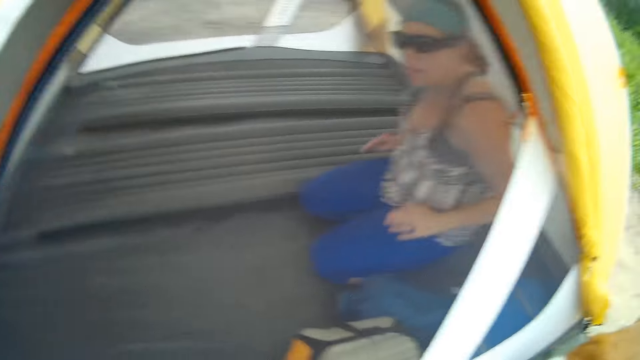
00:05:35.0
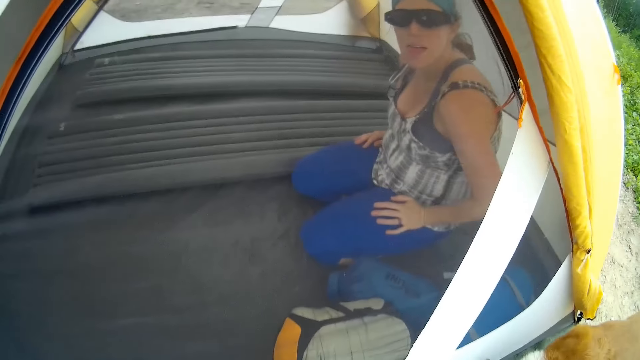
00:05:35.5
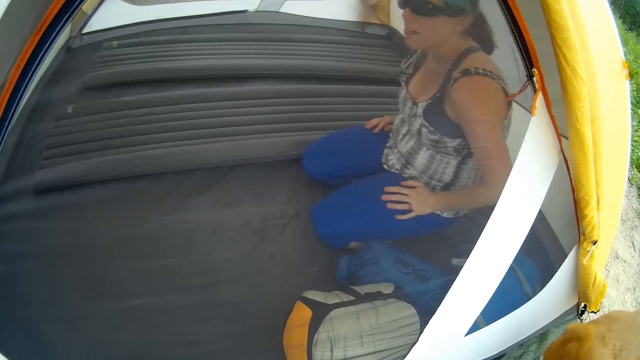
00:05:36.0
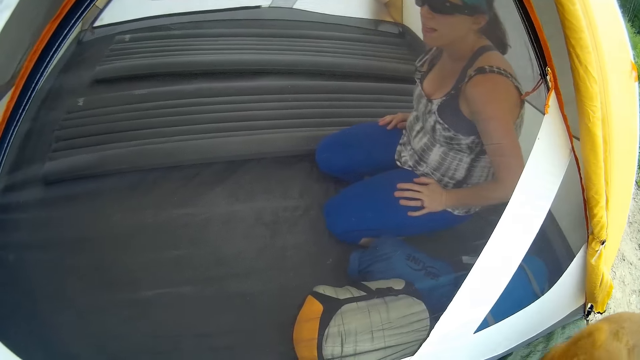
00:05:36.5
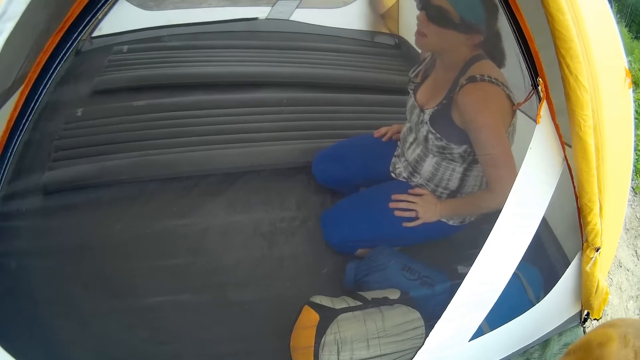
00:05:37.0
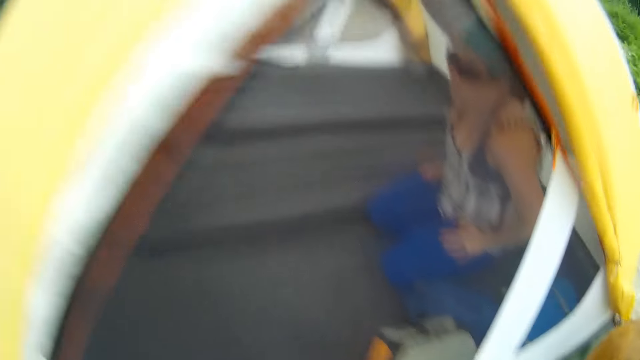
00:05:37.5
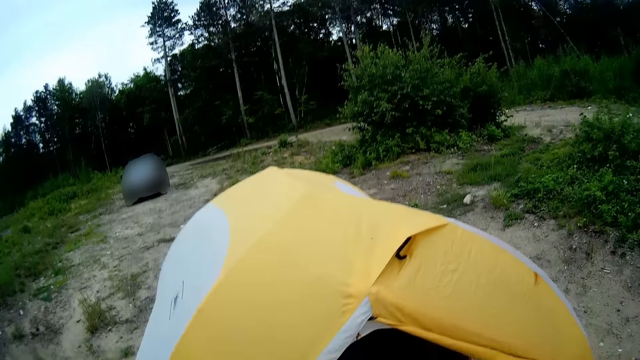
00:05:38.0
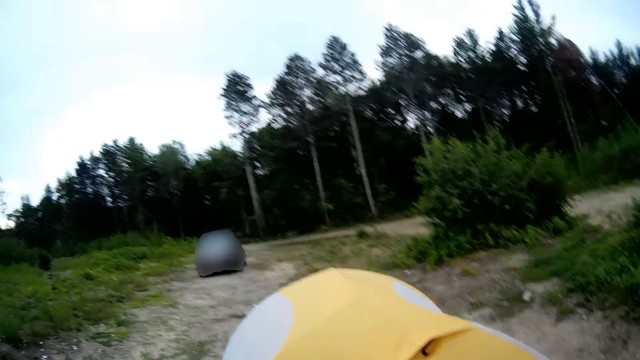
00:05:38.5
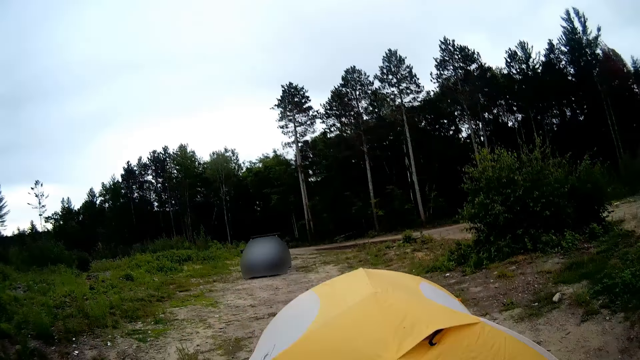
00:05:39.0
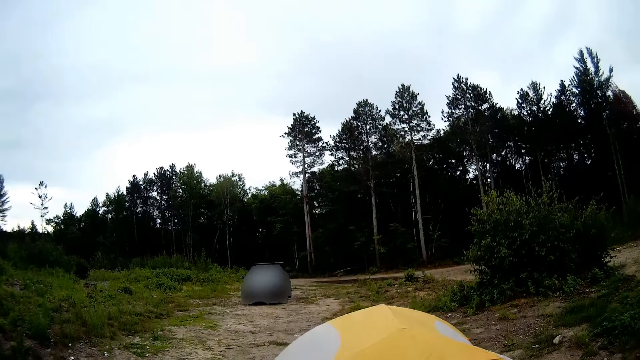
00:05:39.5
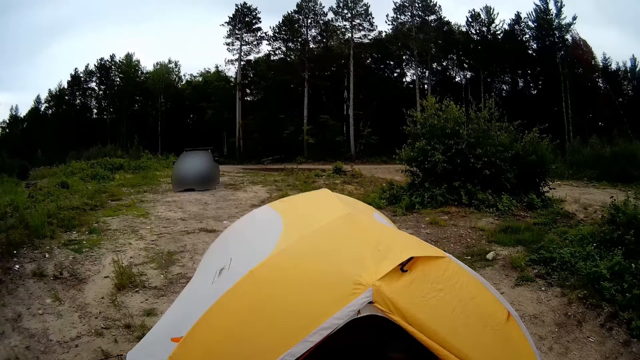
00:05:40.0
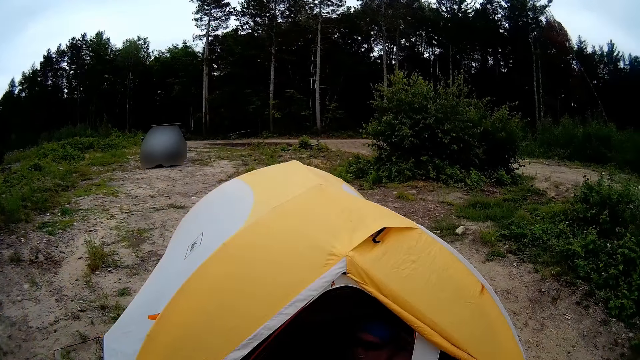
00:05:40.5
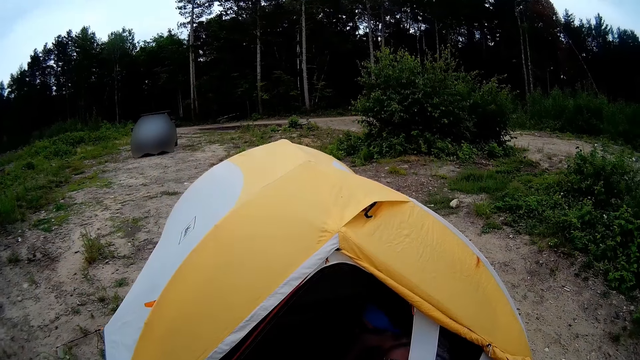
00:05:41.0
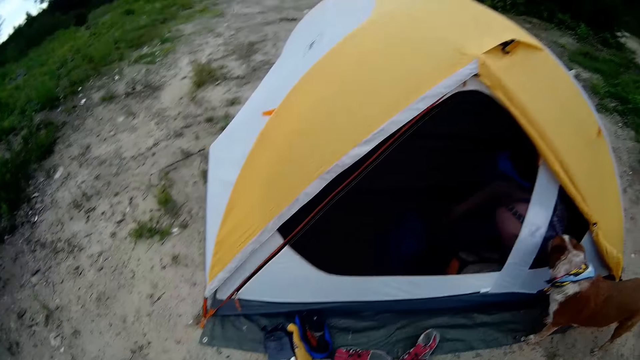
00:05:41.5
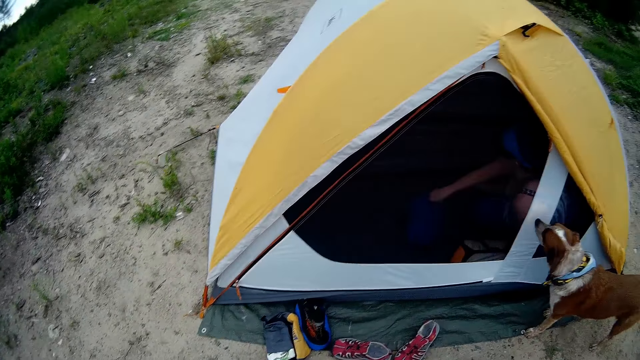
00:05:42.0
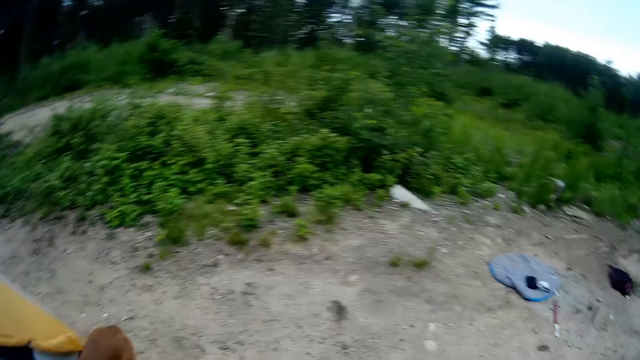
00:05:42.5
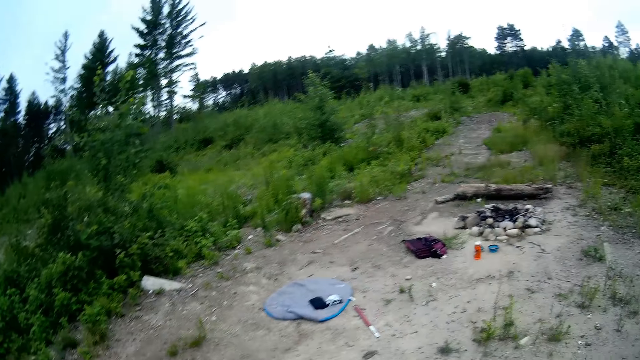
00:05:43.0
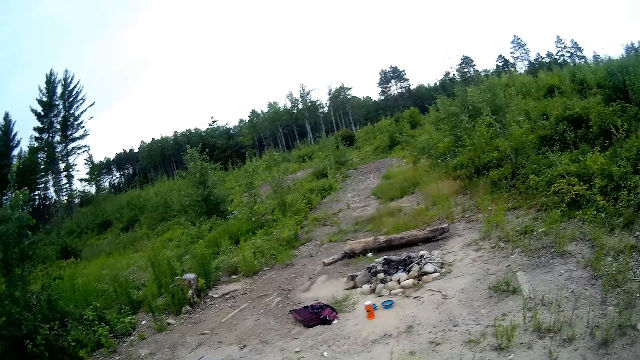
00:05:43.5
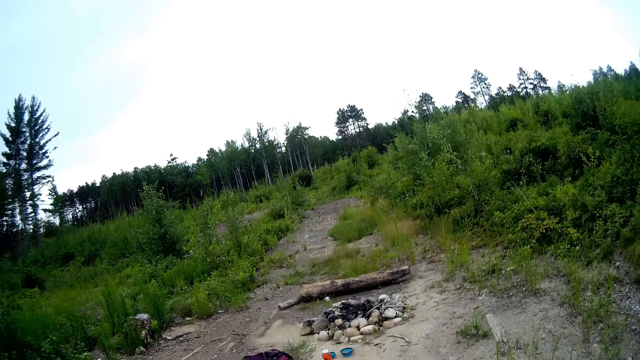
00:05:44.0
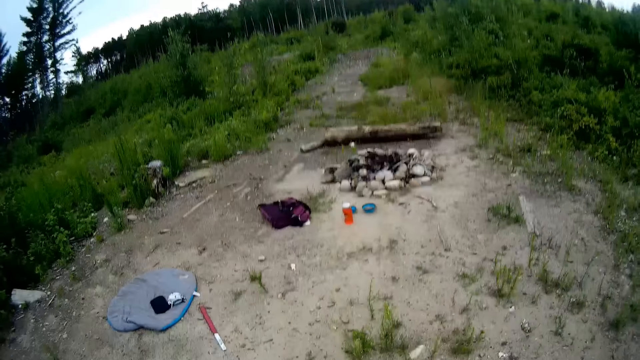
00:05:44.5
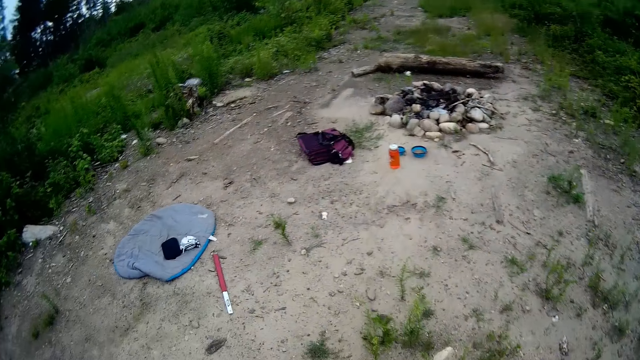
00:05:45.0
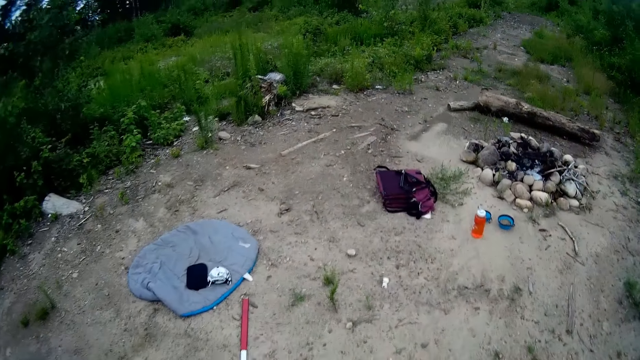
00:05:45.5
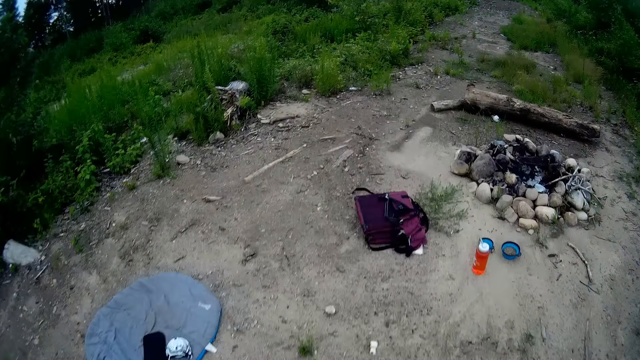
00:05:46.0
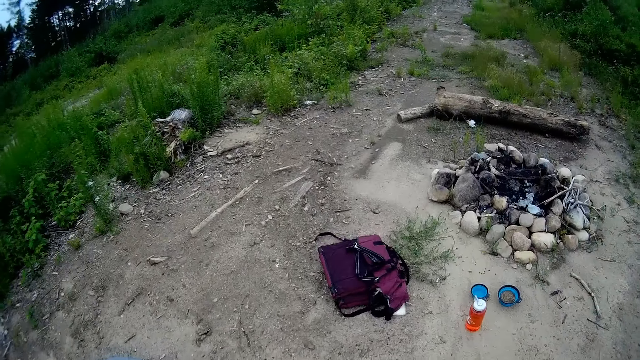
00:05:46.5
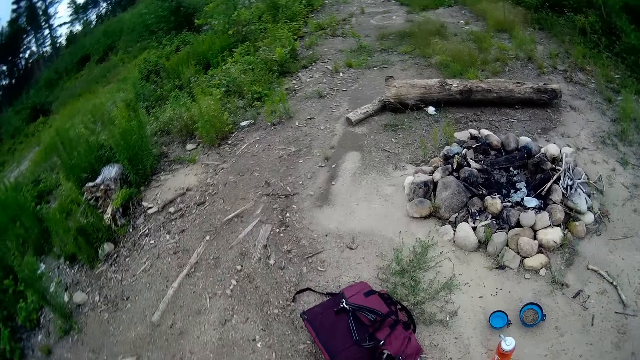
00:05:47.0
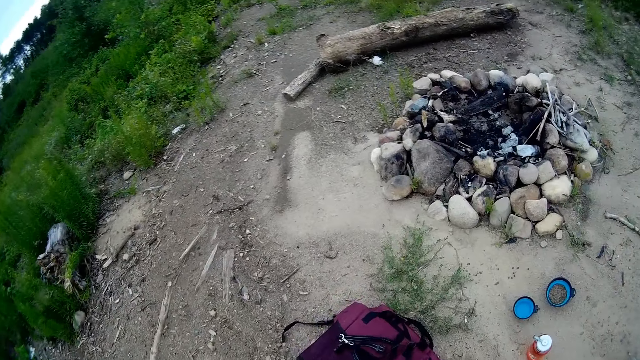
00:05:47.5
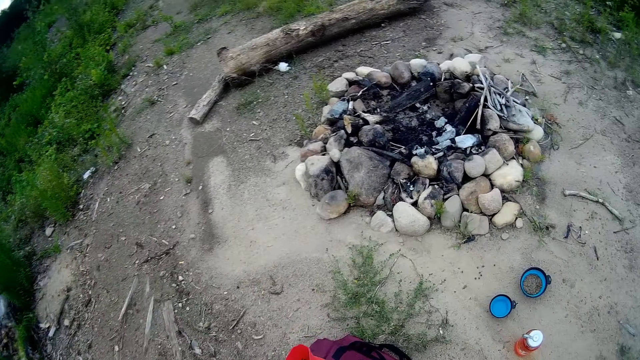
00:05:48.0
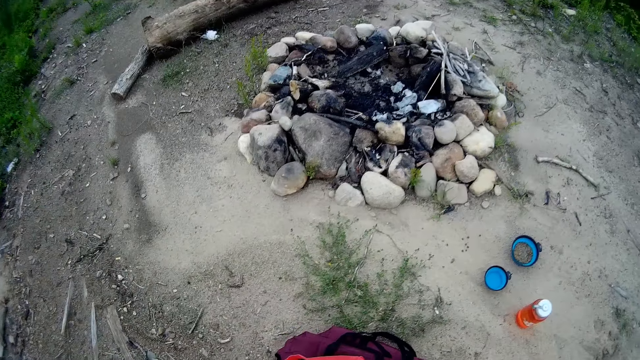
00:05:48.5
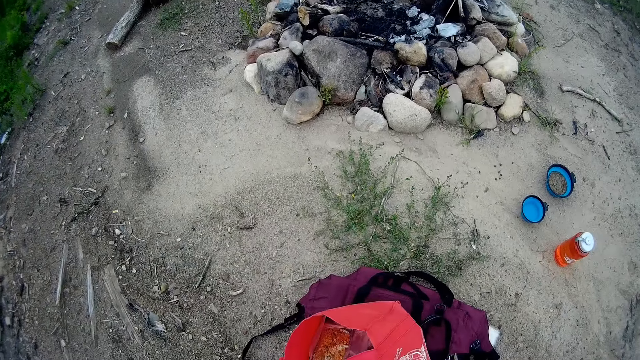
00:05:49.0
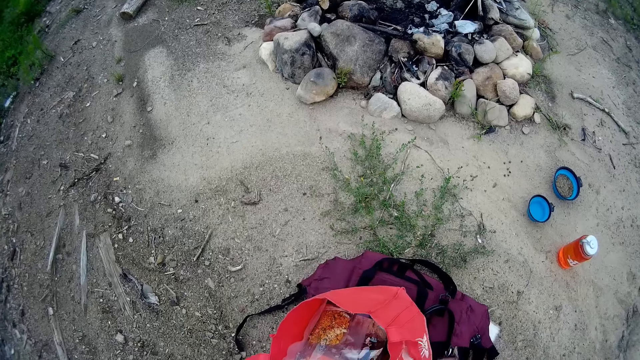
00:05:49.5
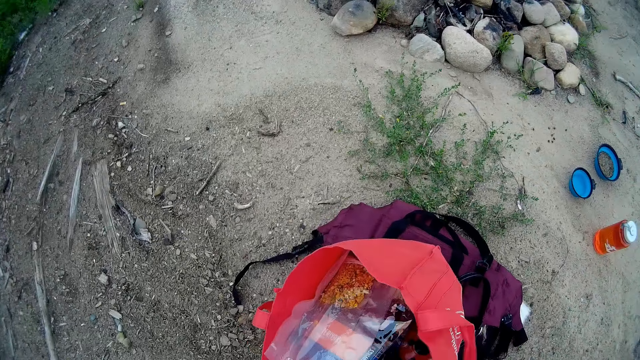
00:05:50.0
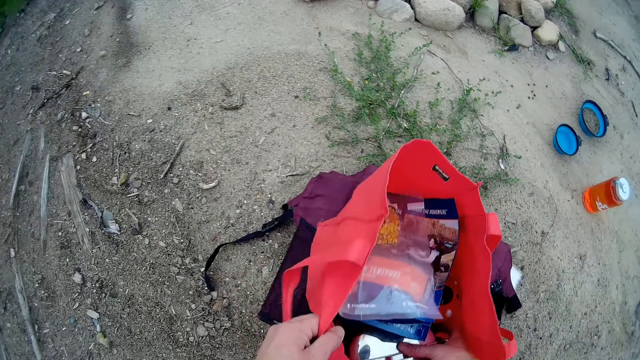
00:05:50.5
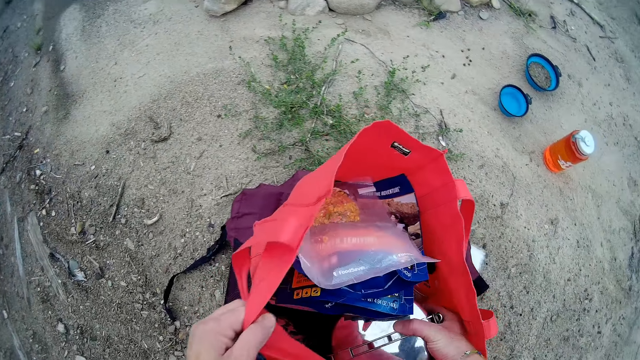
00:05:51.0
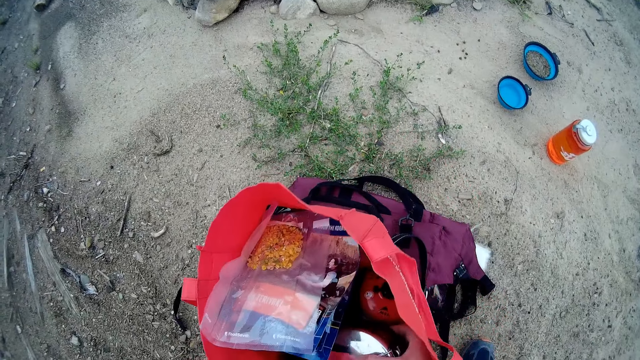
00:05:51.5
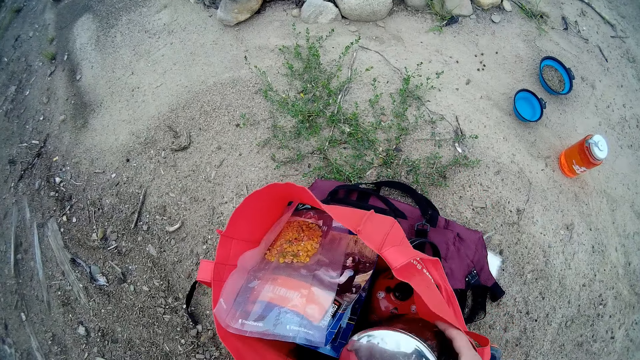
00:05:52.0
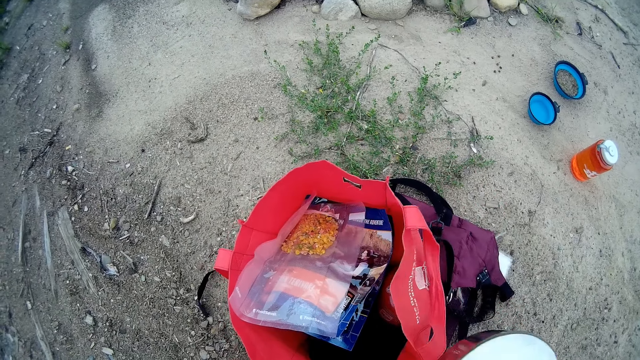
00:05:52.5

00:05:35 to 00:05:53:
The camera wearer stares at the car outside the tent. They stare at the person inside the tent. They look around the field and walk around the field. They move towards a red bag or shopping bag on the ground. They remove a food flask or hotpot from the red bag. They hold the shopping bag on the ground.

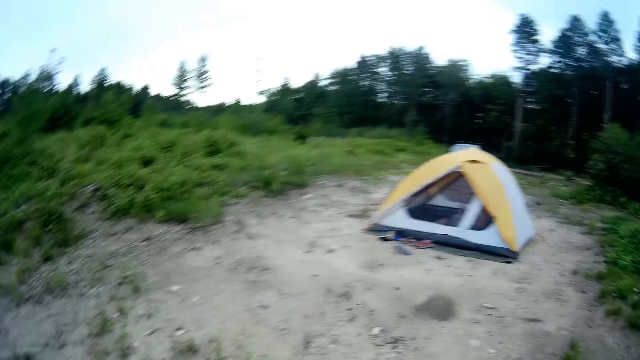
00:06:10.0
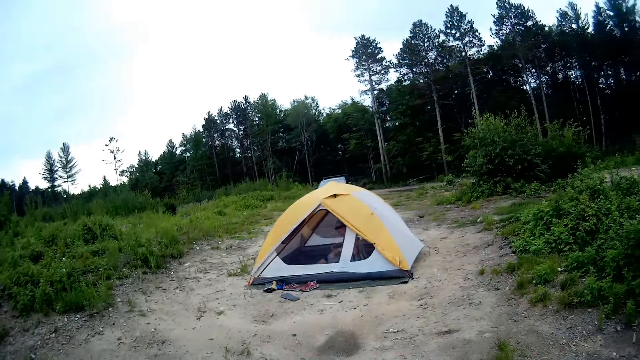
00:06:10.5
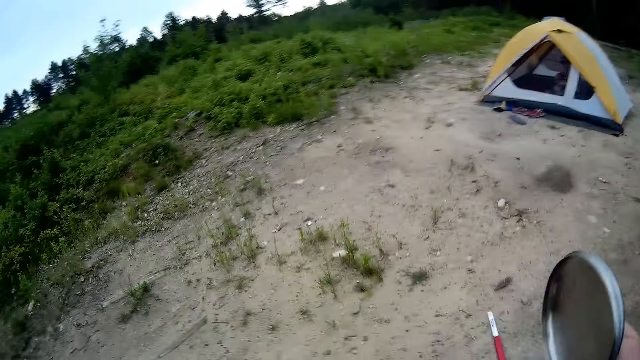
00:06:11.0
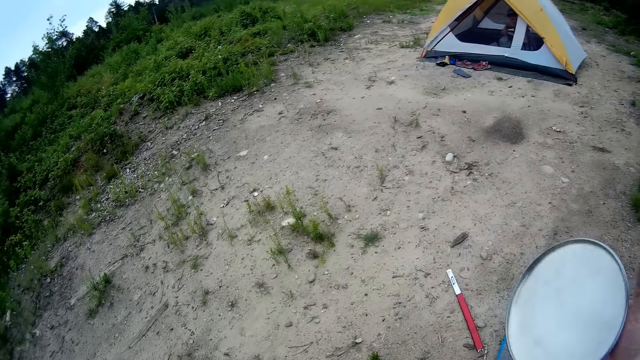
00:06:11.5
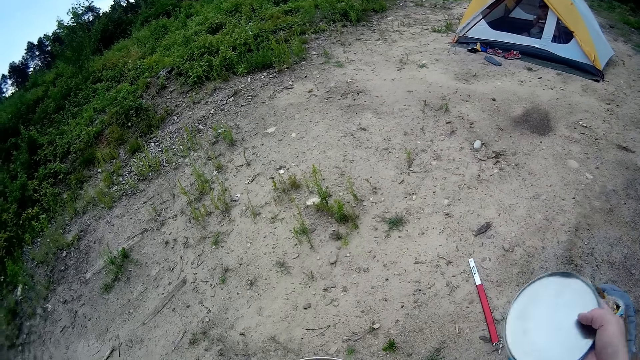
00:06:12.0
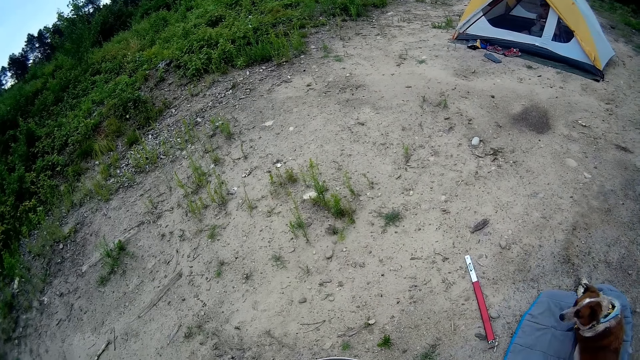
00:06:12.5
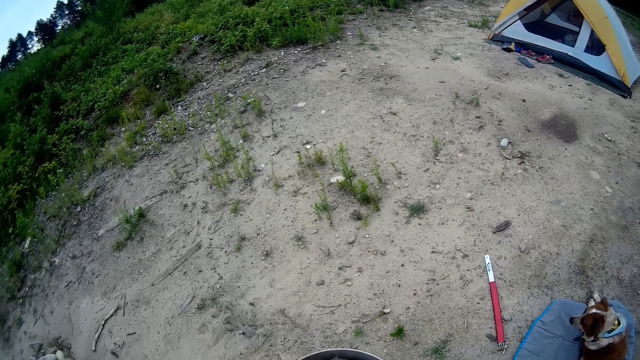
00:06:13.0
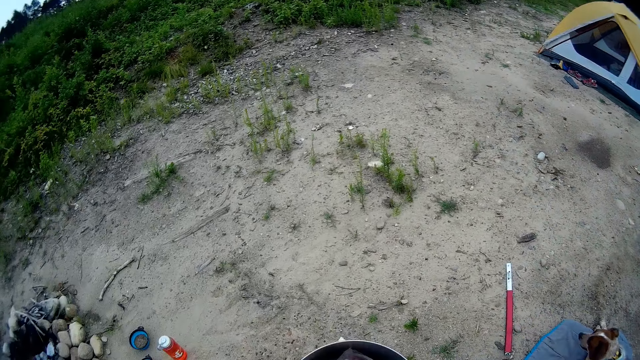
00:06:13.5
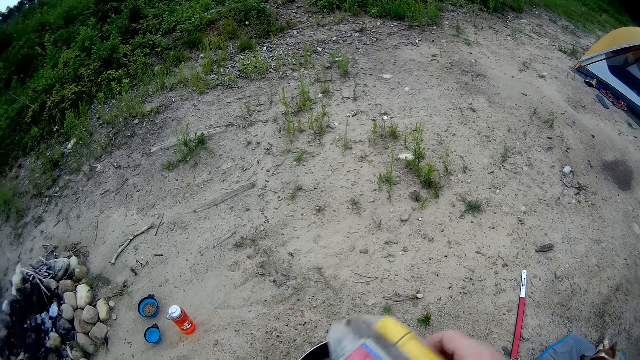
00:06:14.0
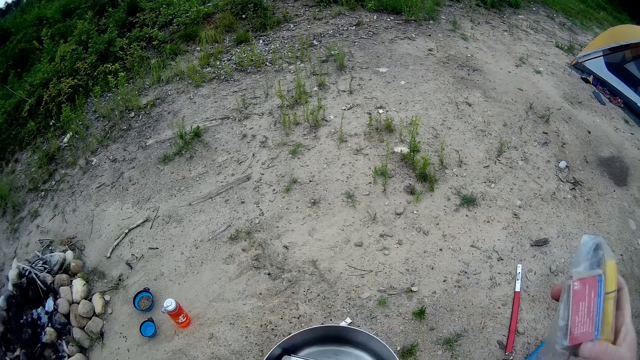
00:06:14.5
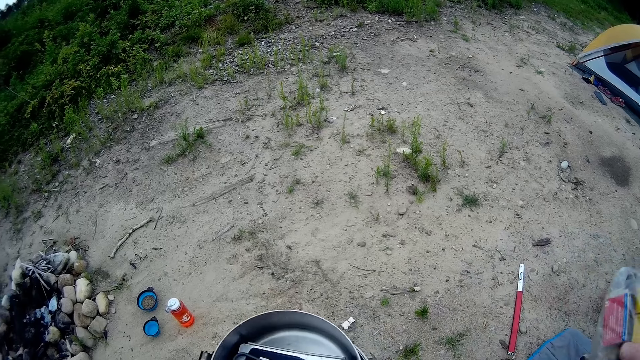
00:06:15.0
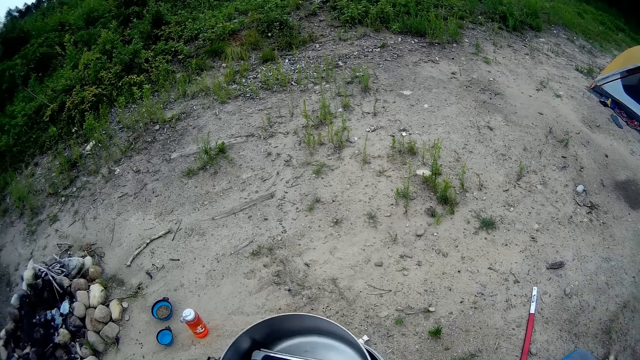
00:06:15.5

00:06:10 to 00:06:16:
The camera wearer looks around the field. He opens the hotpot lid. He drops the cover of the food flask on the ground with his right hand. He puts the hotpot lid on the hotpot. He removes a pack from the food flask with his right hand.
